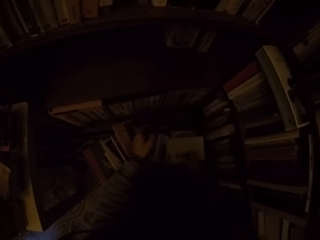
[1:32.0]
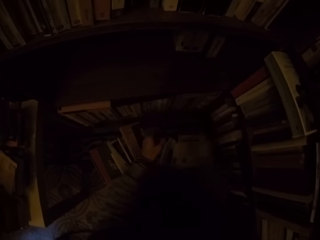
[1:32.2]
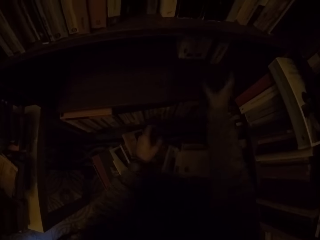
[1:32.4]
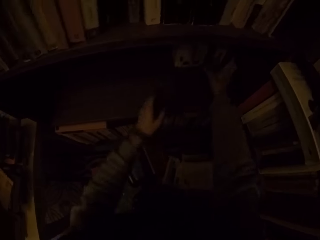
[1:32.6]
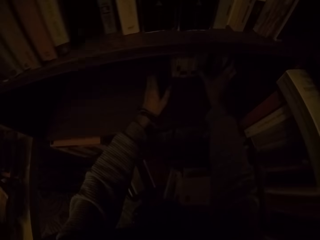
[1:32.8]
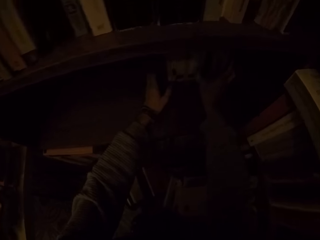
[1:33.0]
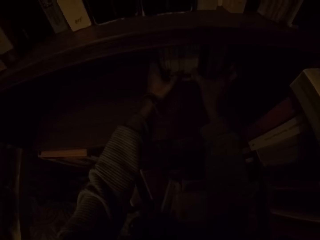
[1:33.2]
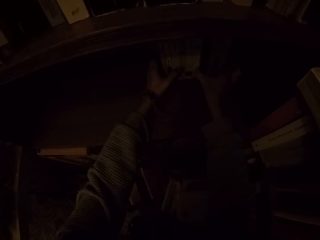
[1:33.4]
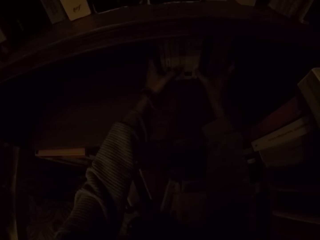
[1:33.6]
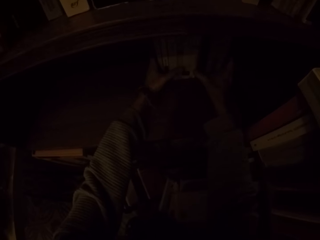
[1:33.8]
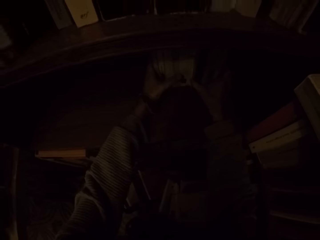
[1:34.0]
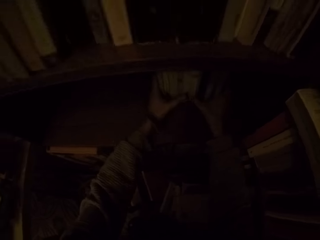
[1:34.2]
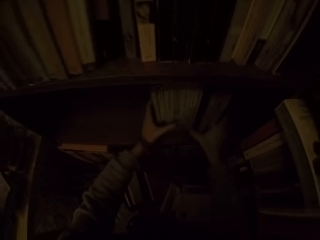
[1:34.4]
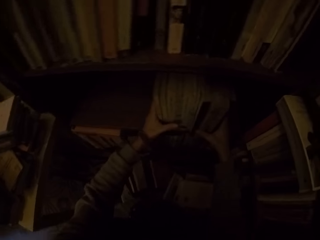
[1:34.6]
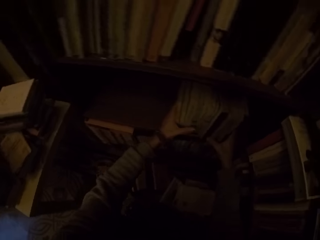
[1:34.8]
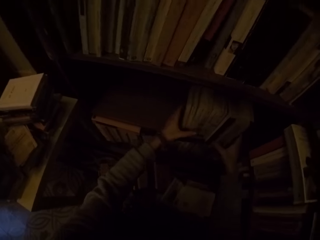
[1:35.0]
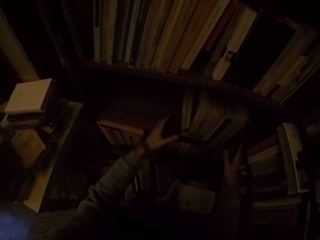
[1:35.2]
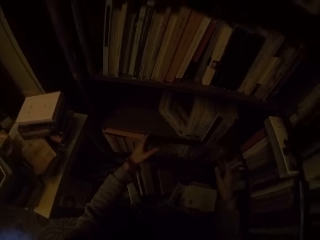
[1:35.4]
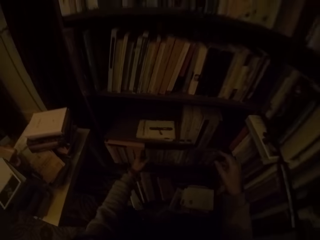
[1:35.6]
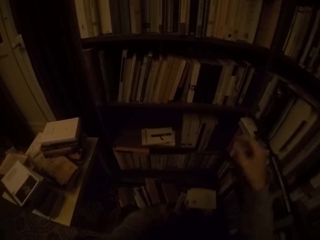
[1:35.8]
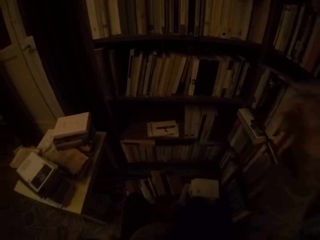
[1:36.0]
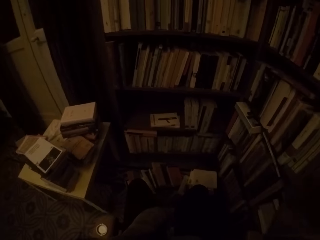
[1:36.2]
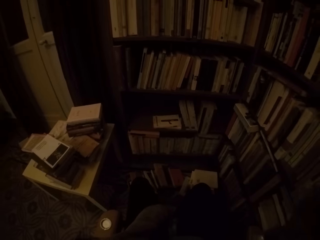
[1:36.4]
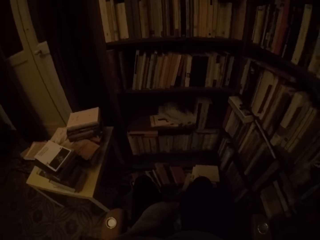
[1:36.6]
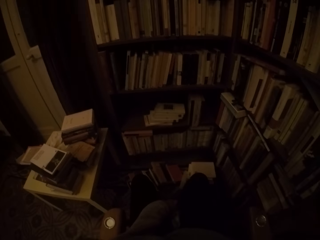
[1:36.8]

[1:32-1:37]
The camera wearer drops the book on the pile of books on the floor. He picks up a book in the shelf and adjusts some books in the bookshelf with both hands. He touches his face. He walks back.
